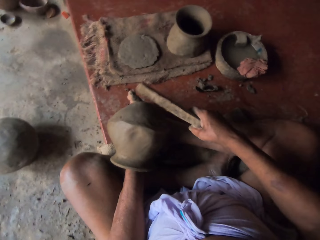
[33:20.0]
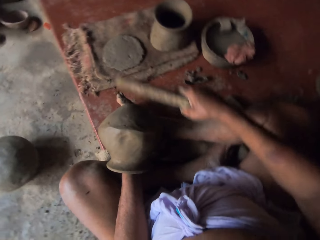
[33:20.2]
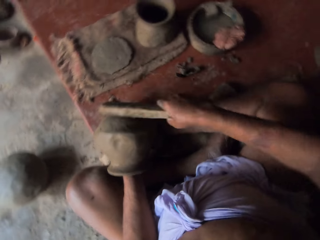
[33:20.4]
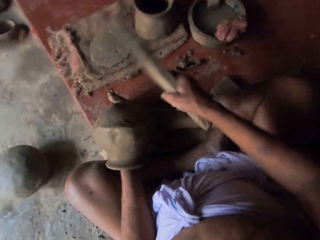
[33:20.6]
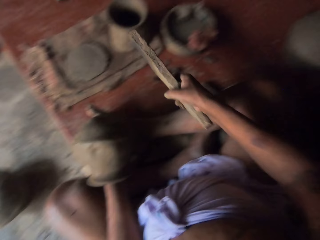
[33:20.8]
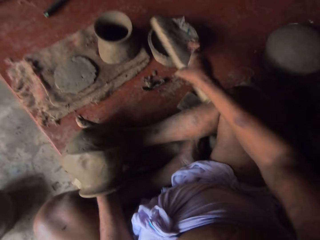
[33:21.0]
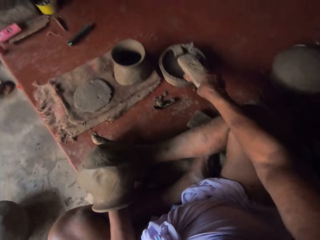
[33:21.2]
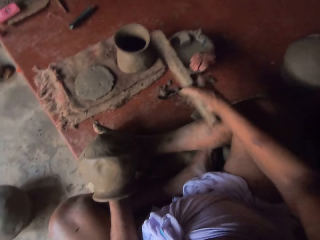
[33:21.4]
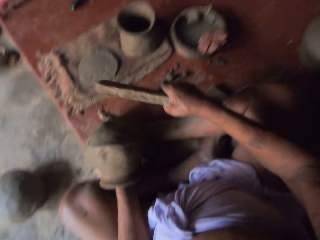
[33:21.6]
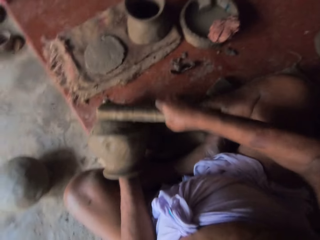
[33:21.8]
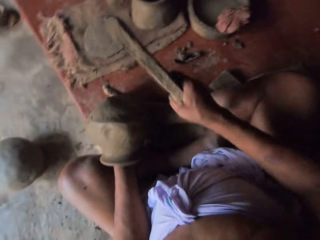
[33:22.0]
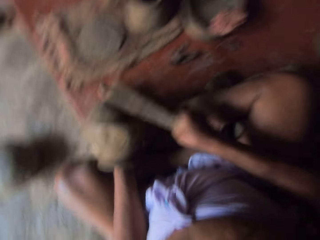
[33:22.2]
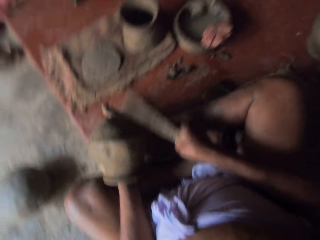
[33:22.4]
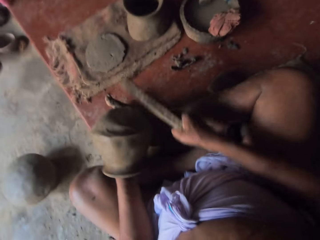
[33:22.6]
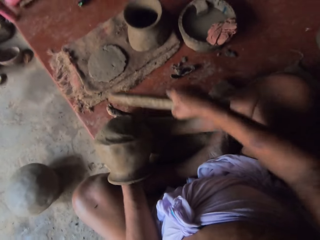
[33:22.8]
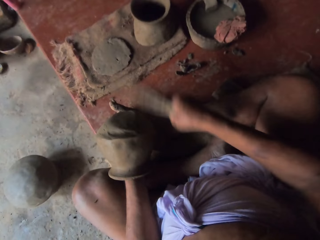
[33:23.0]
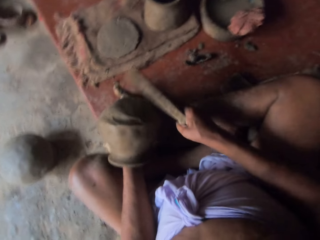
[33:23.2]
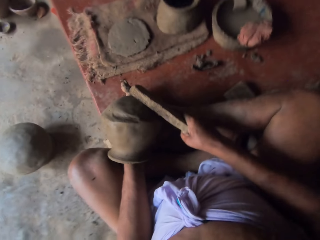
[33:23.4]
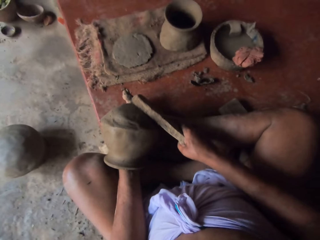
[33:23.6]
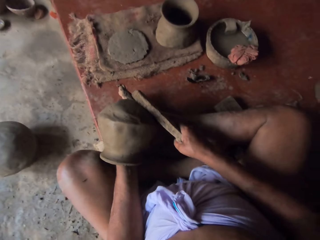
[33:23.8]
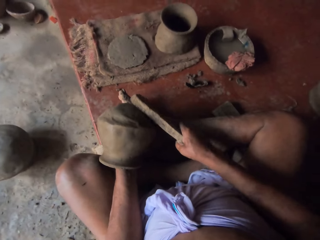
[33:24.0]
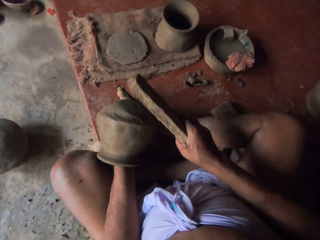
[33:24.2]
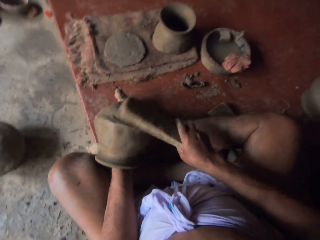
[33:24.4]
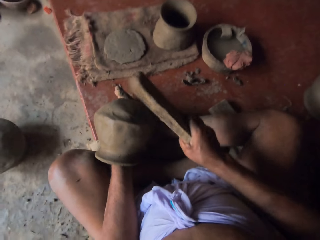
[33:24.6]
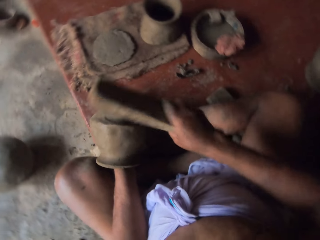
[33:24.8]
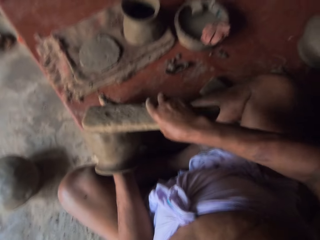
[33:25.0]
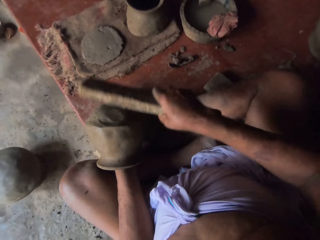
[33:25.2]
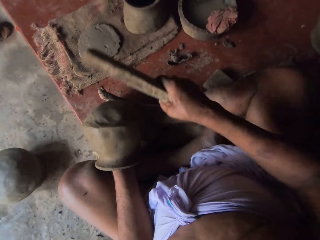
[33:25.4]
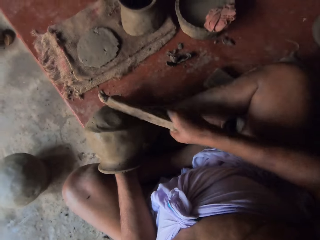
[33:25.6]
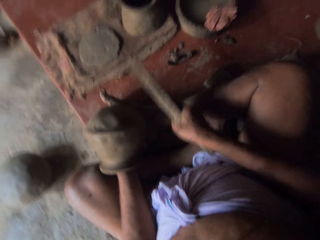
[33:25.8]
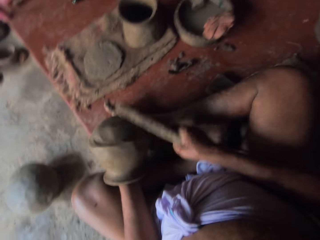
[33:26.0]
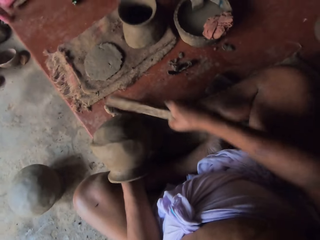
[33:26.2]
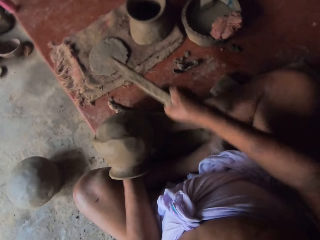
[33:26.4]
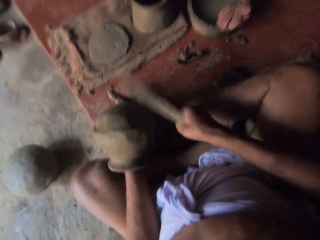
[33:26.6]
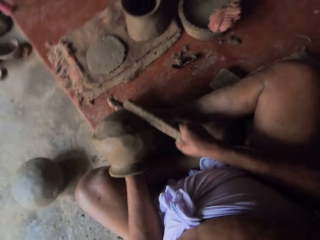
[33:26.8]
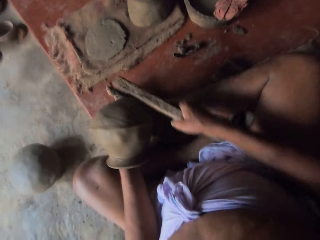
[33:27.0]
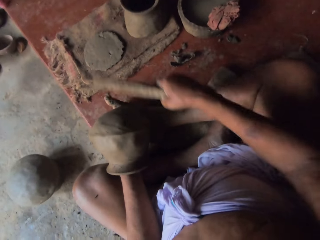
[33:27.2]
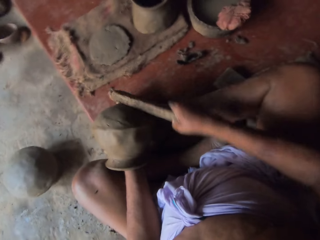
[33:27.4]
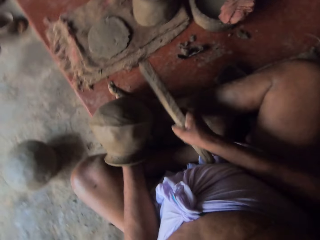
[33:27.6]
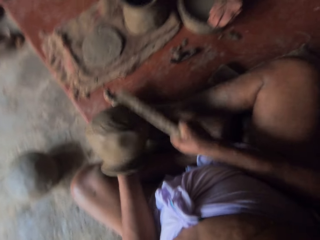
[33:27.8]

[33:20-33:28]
The camera wearer places the stick in the mixture. They shape the clay pot with the stick.

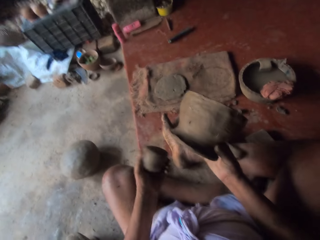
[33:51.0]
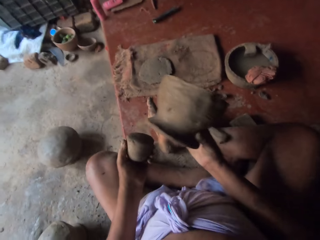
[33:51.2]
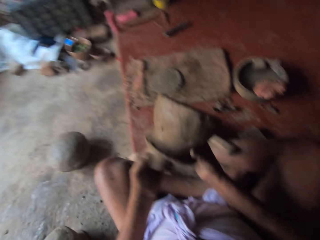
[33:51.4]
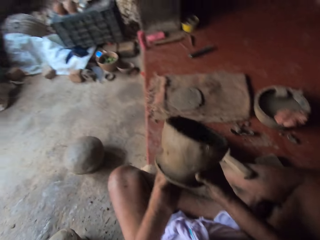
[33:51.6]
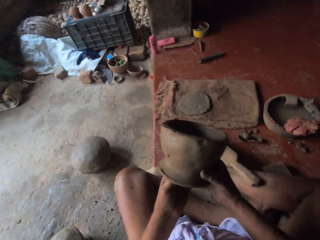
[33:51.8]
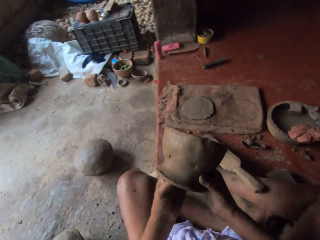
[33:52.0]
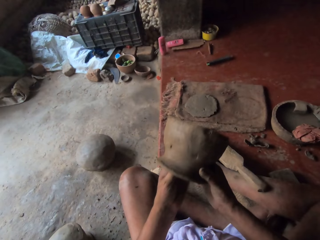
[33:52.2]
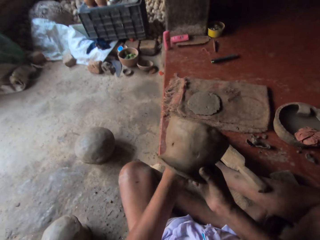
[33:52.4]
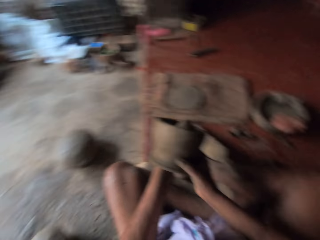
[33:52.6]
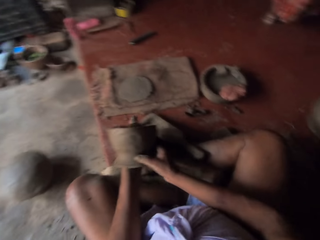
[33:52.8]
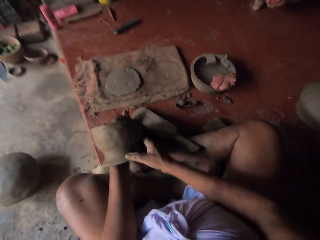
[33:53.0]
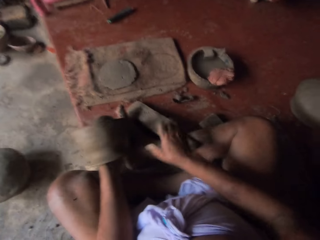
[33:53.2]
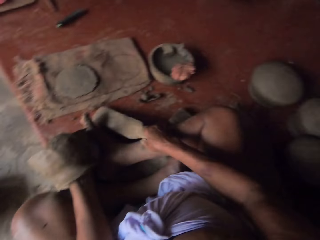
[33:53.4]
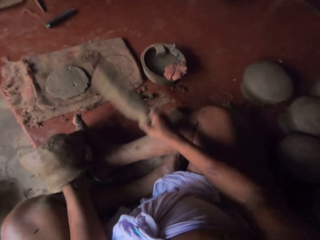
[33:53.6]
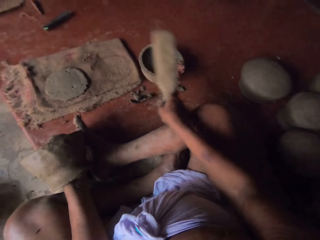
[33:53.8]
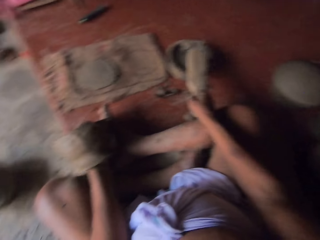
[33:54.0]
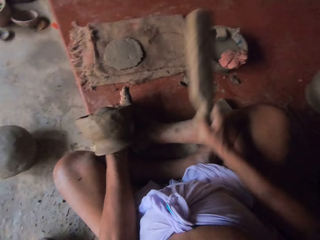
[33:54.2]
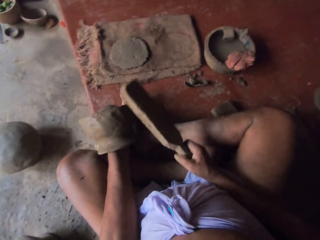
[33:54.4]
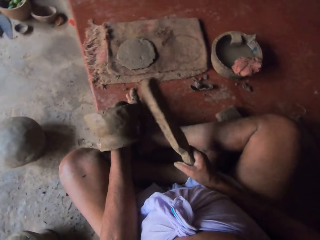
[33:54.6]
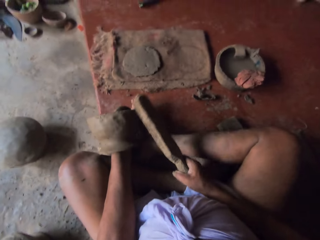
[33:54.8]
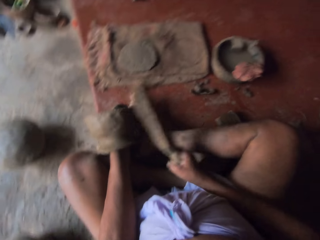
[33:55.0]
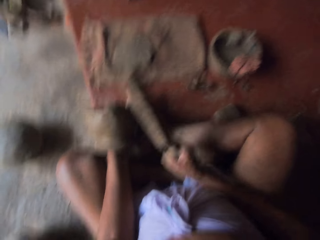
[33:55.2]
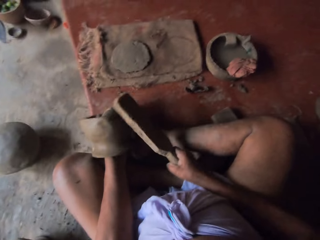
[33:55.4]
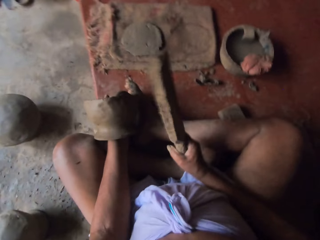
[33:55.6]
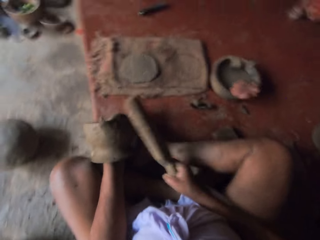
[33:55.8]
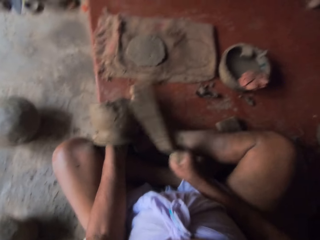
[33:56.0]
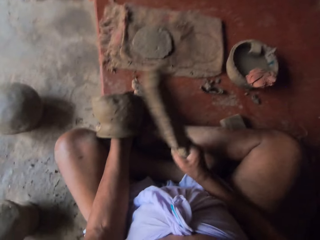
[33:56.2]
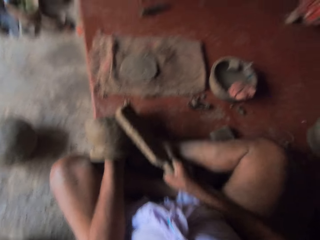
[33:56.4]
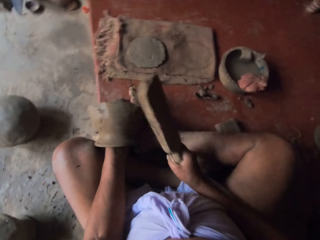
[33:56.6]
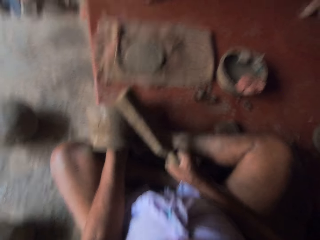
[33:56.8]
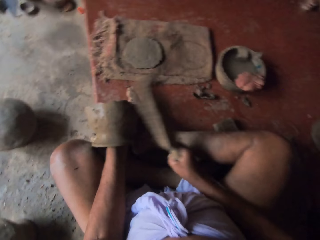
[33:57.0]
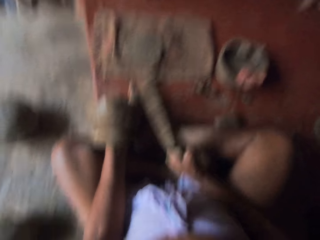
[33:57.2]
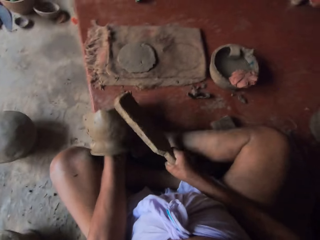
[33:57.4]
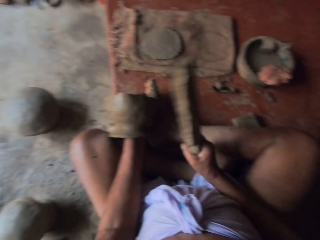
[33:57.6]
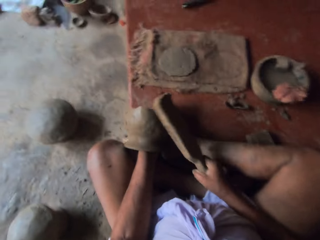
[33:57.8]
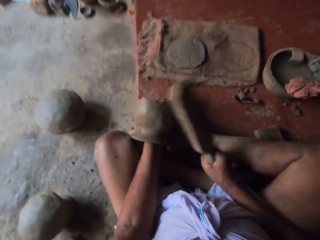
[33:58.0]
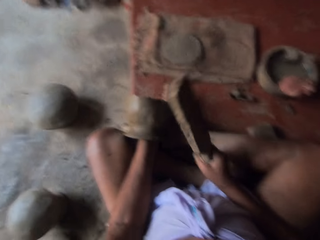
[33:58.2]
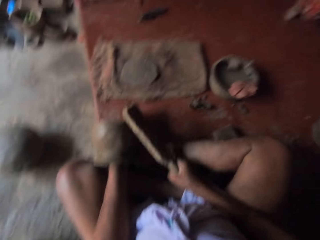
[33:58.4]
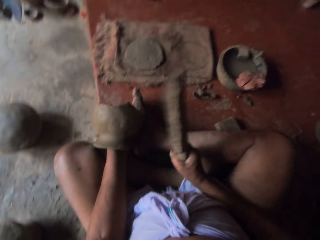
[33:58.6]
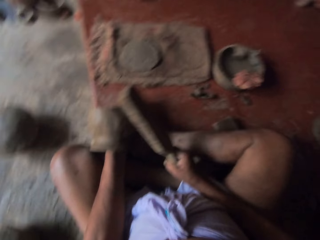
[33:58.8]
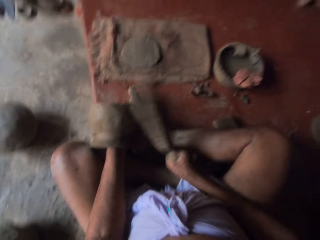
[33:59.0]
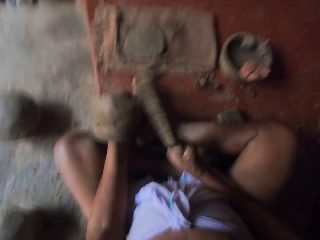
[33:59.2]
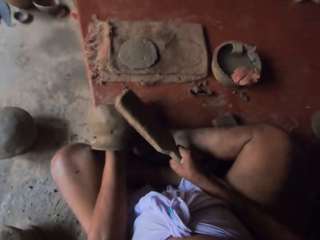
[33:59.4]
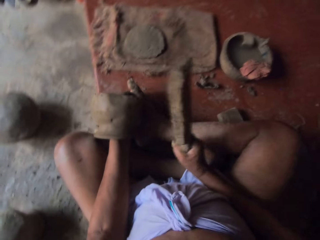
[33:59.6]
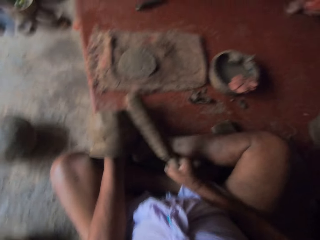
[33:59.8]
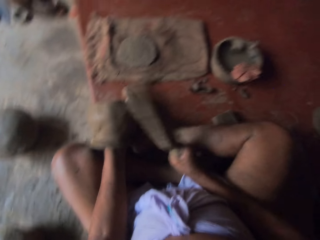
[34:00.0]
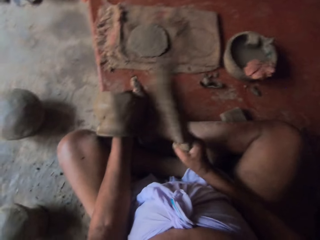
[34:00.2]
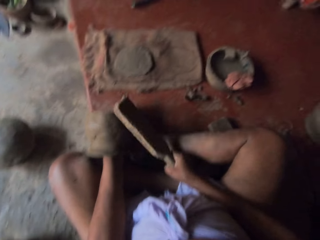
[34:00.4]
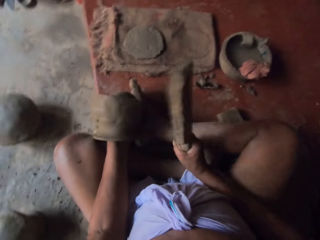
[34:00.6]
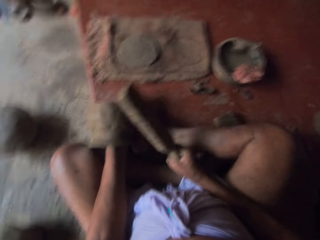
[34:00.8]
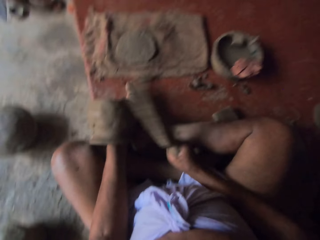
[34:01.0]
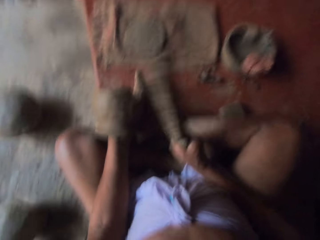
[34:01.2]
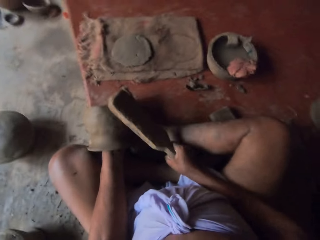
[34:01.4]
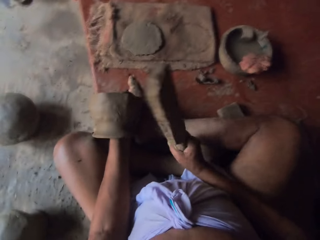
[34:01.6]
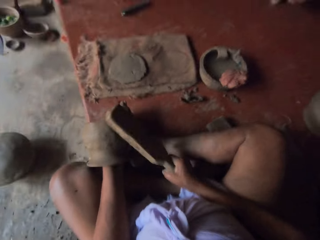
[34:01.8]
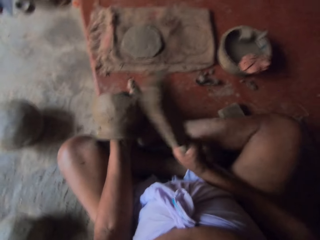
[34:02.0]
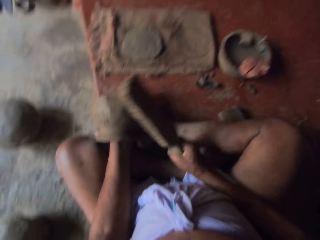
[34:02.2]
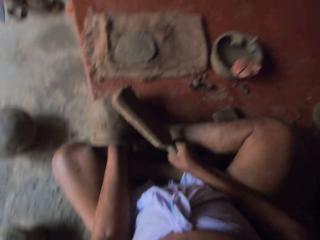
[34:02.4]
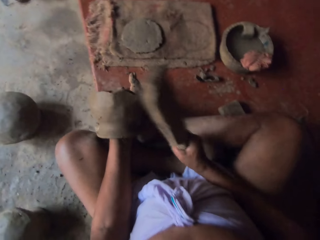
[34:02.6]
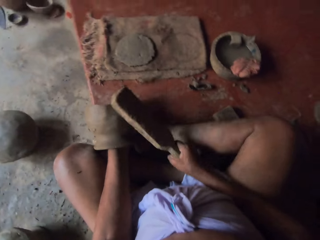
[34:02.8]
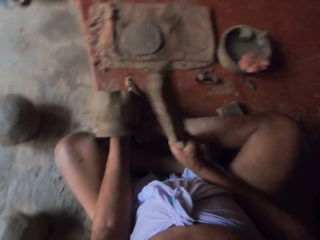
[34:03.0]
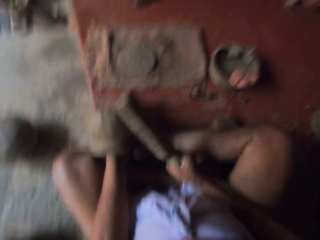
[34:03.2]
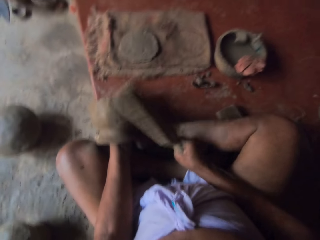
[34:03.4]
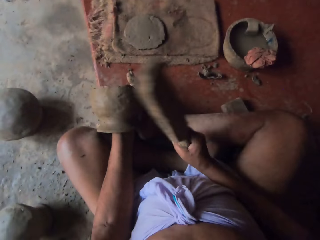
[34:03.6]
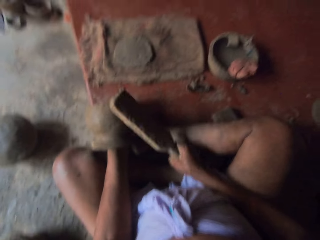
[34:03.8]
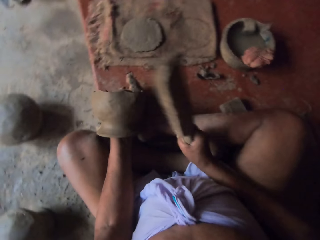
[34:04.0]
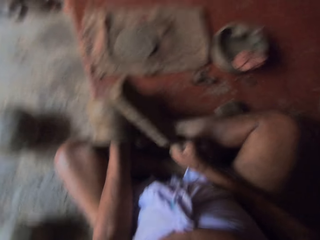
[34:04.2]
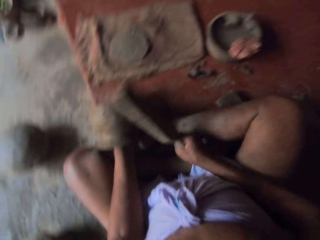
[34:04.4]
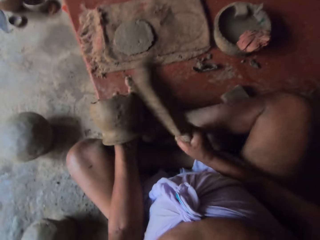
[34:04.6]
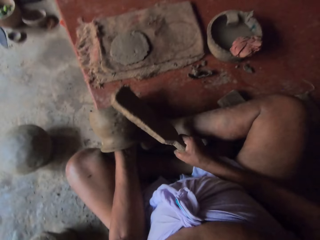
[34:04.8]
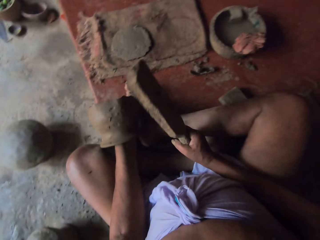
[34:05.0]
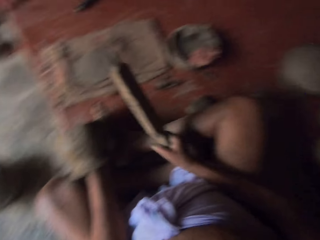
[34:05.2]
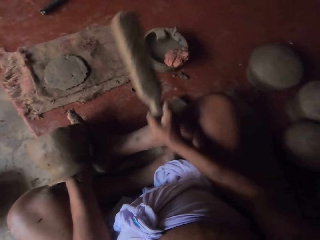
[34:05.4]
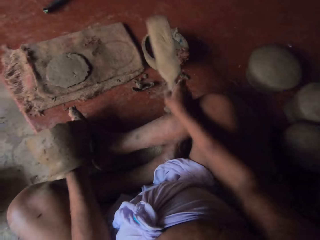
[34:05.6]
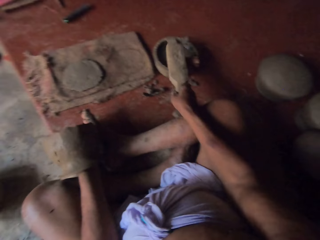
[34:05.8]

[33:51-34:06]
The camera wearer picks up part of the pot. They fix the parts of the pot. They take a piece of wood or metal. They put the piece of wood in the water. They place the metal on the table. They hit around the pot with the piece of wood.
